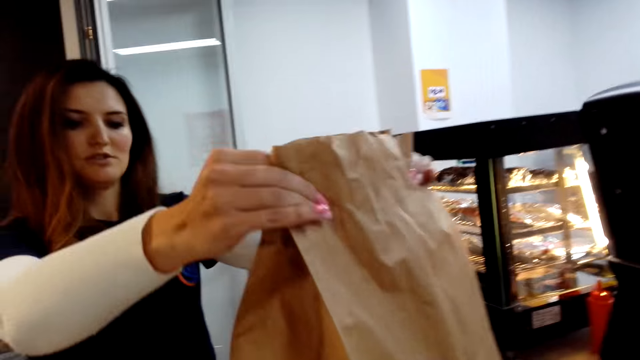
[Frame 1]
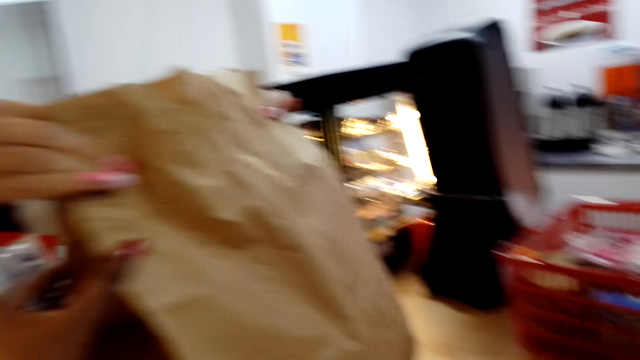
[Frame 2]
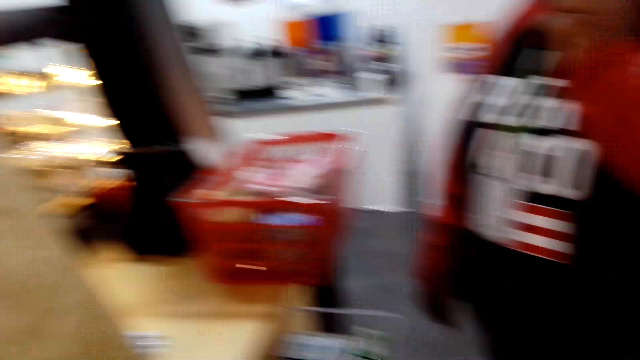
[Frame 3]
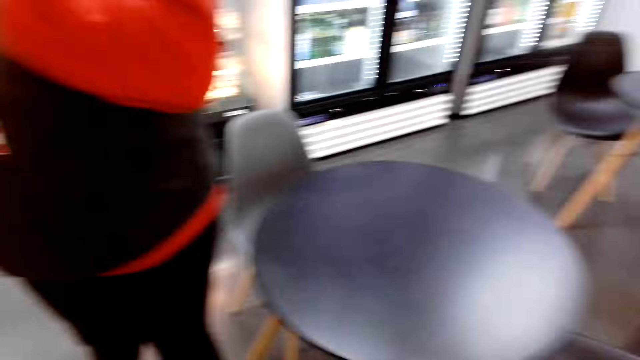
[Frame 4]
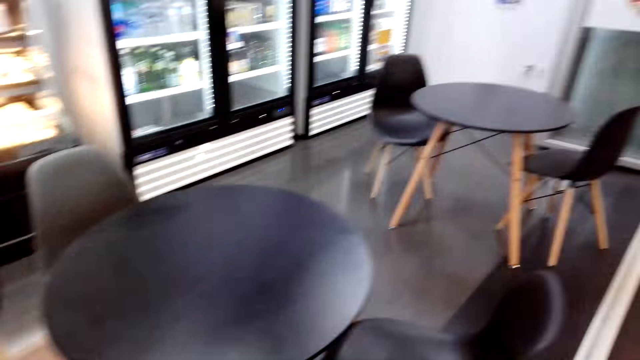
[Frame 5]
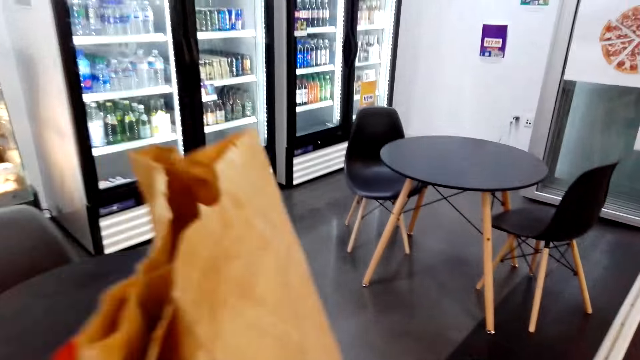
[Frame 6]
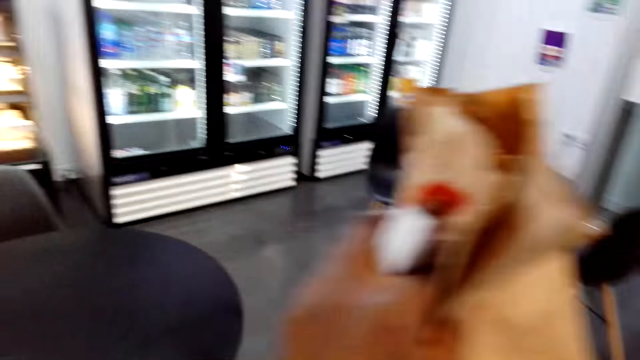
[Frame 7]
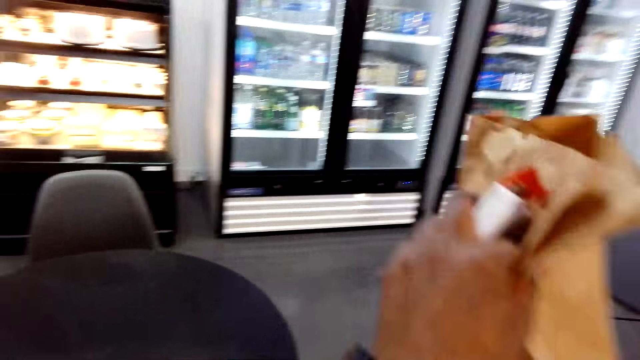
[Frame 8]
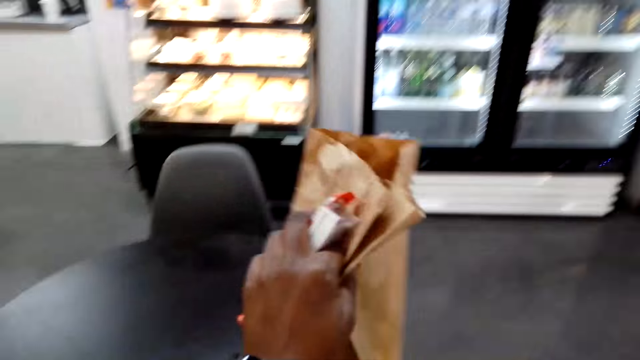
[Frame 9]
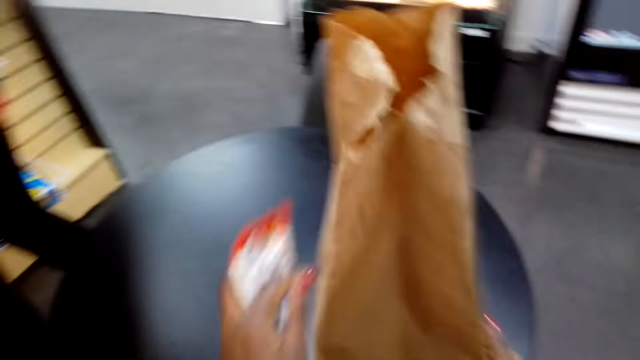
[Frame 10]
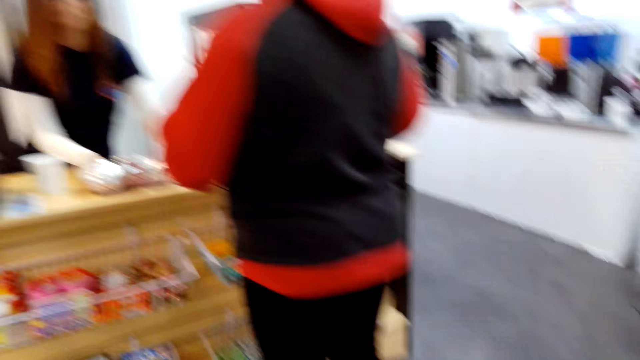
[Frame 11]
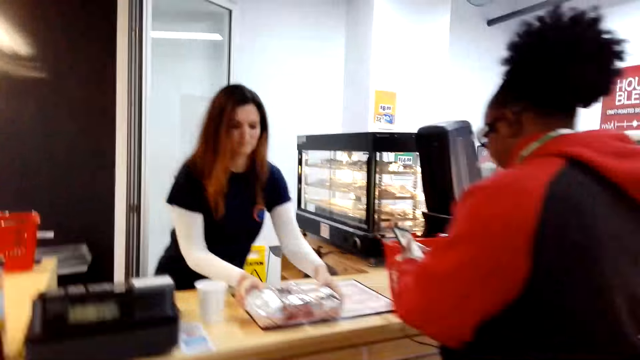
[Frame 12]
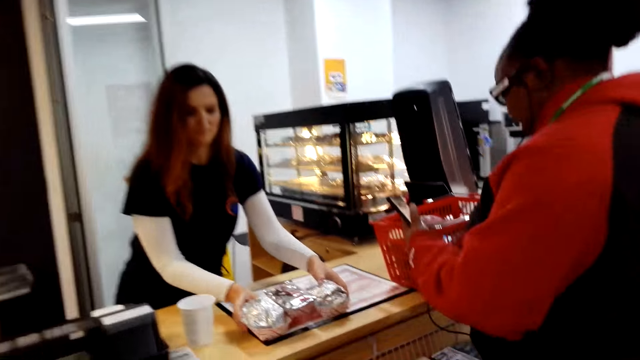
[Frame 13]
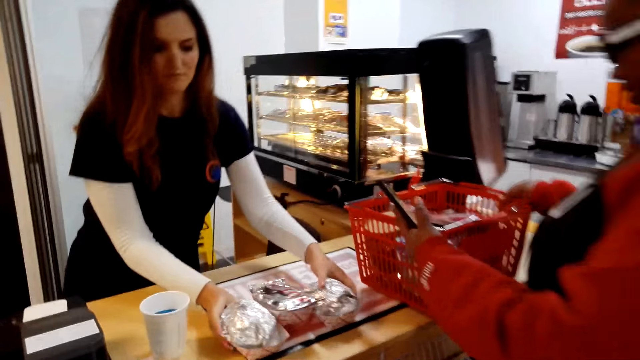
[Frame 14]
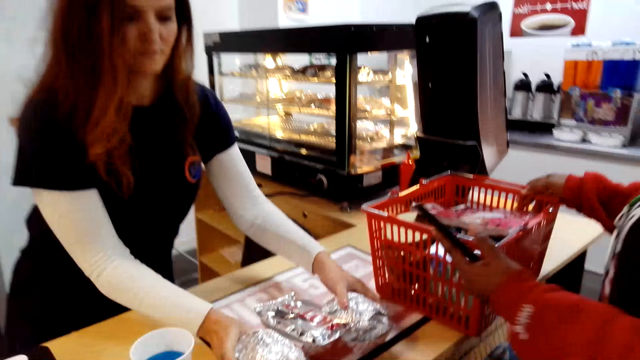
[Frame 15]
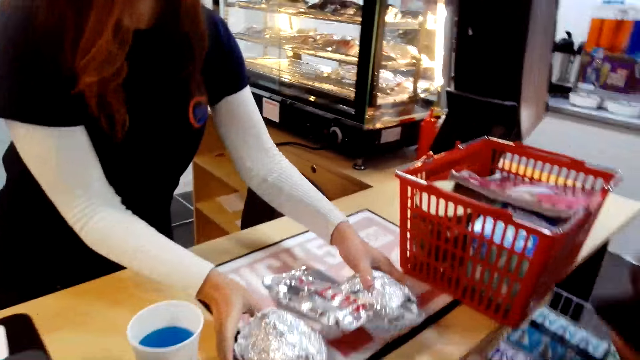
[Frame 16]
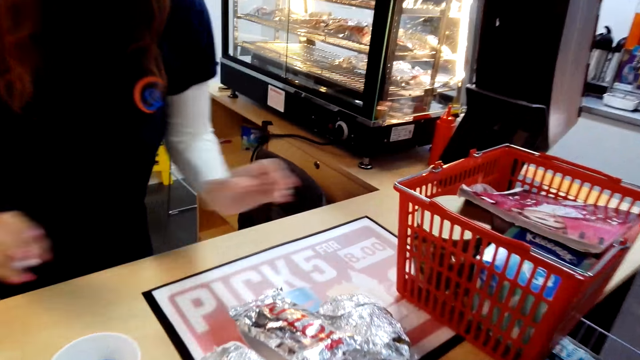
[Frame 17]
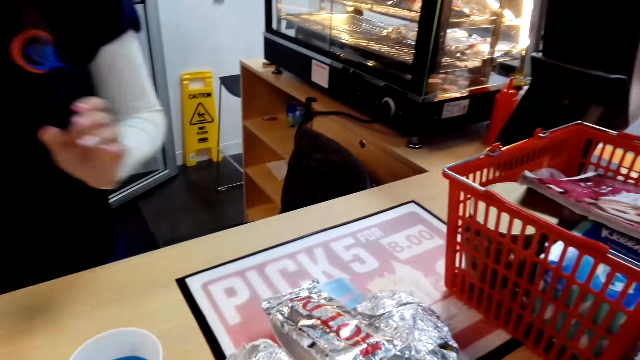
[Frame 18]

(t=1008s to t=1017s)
The cashier hands the camera wearer the shopping bag. The camera wearer carries the bag. They put the bag on. The cashier puts the shopping bag on the table. The camera wearer walks around the supermarket. A woman pushes a shopping basket.

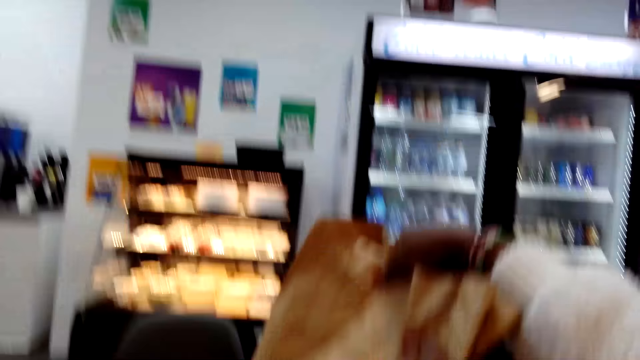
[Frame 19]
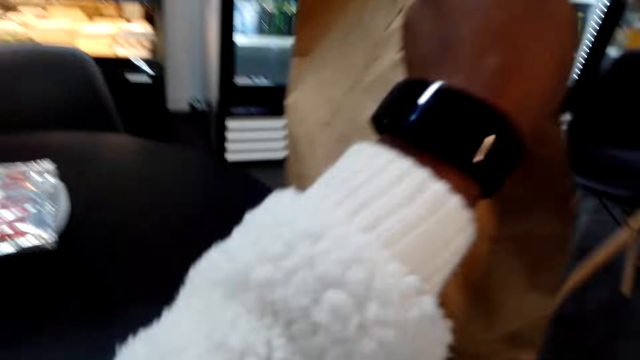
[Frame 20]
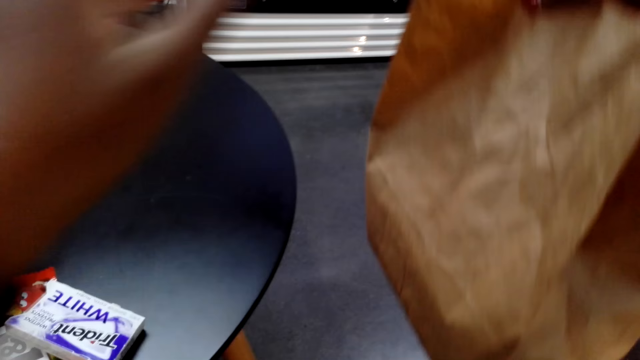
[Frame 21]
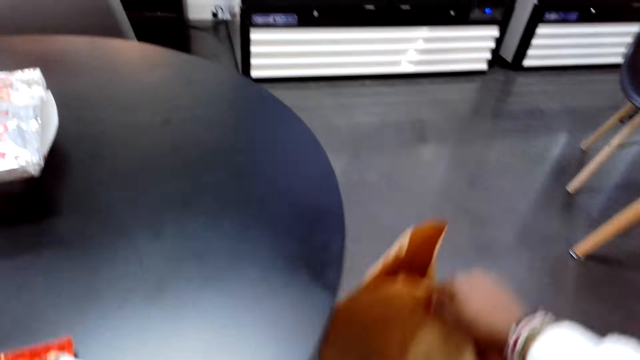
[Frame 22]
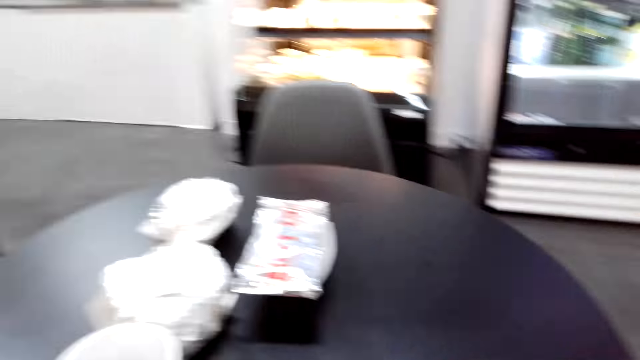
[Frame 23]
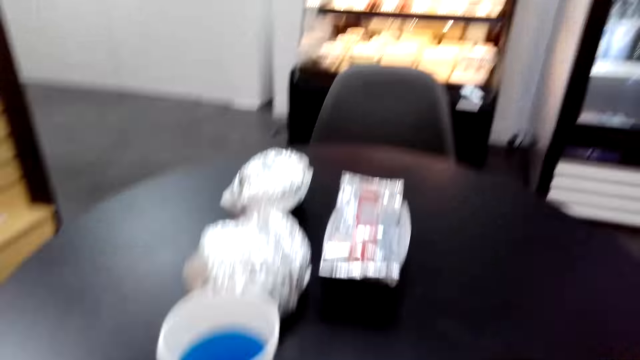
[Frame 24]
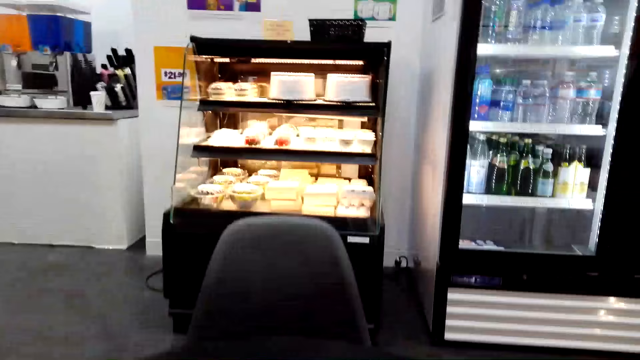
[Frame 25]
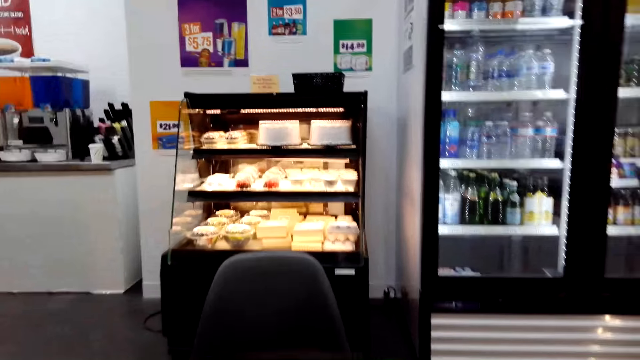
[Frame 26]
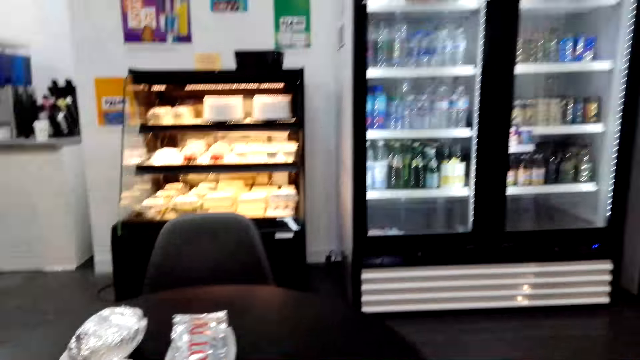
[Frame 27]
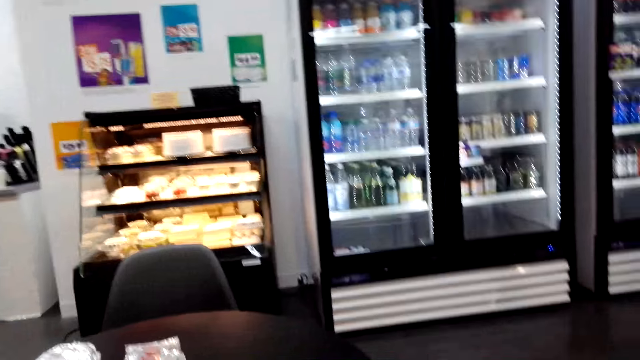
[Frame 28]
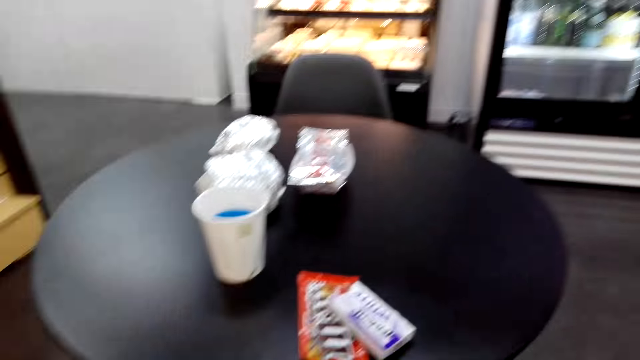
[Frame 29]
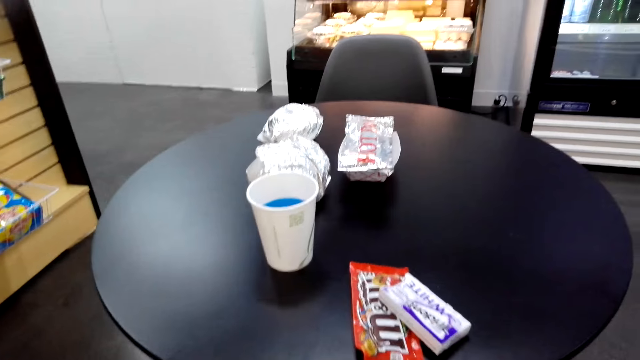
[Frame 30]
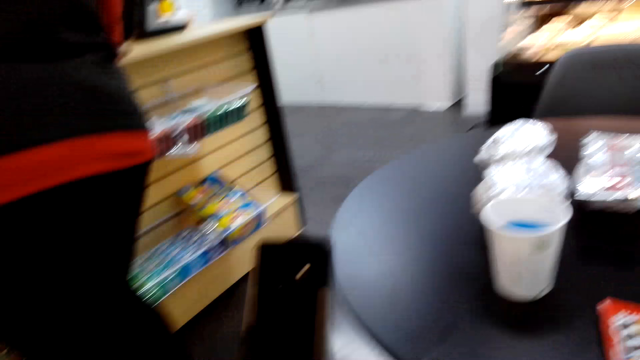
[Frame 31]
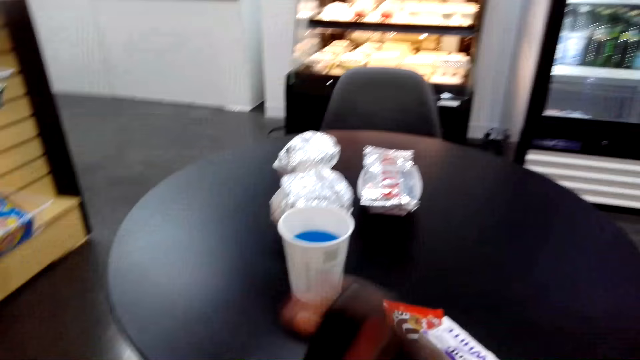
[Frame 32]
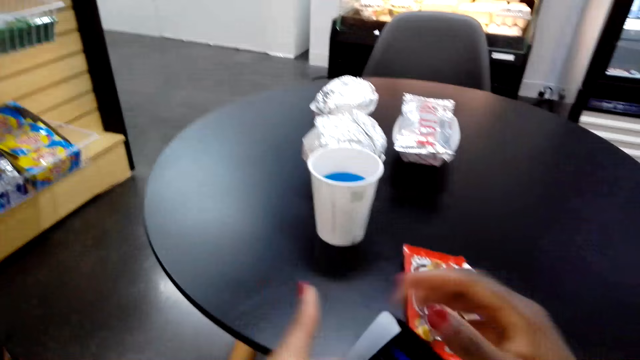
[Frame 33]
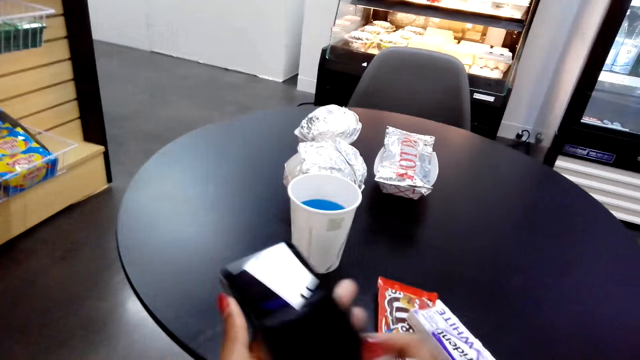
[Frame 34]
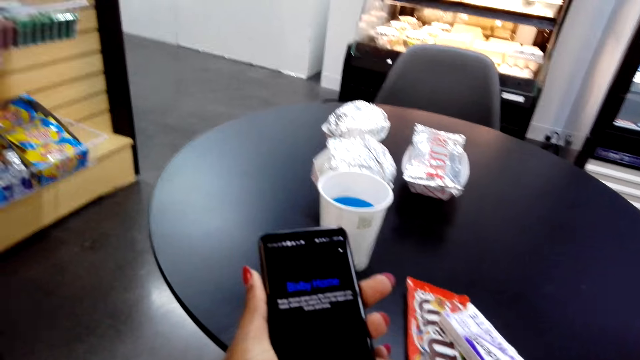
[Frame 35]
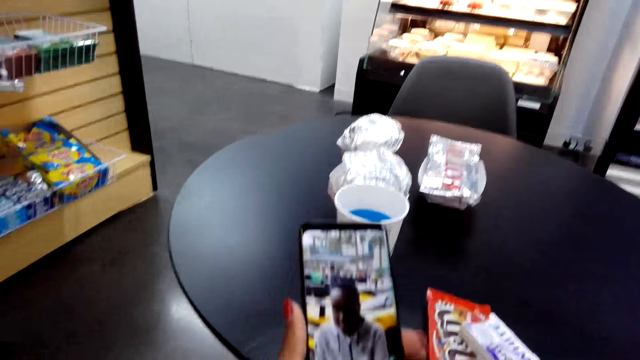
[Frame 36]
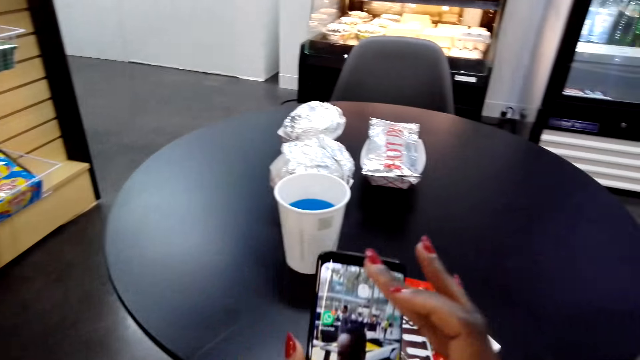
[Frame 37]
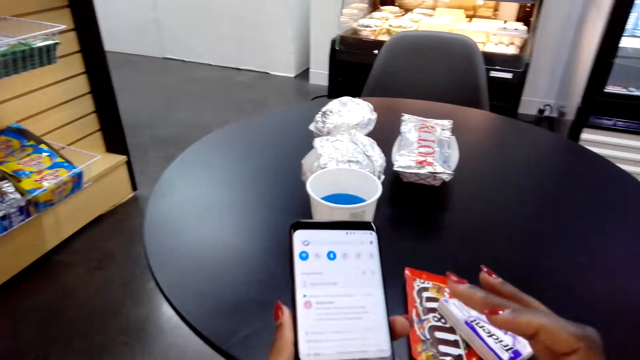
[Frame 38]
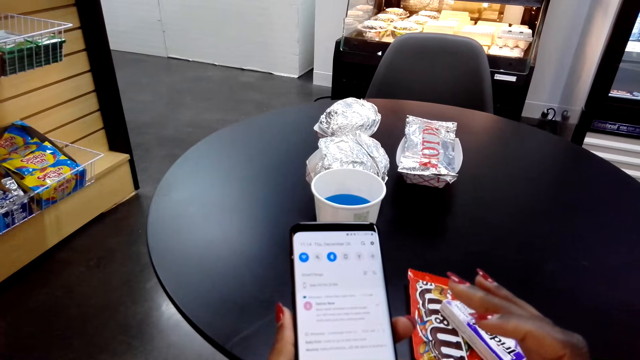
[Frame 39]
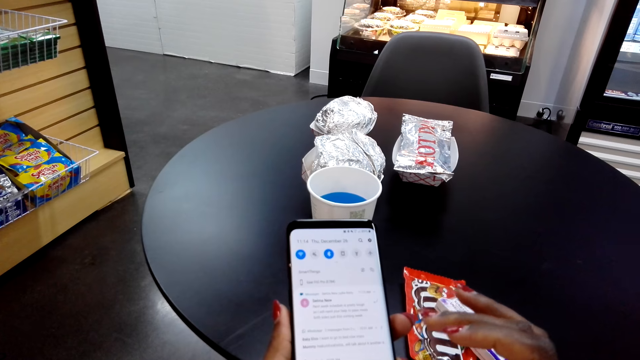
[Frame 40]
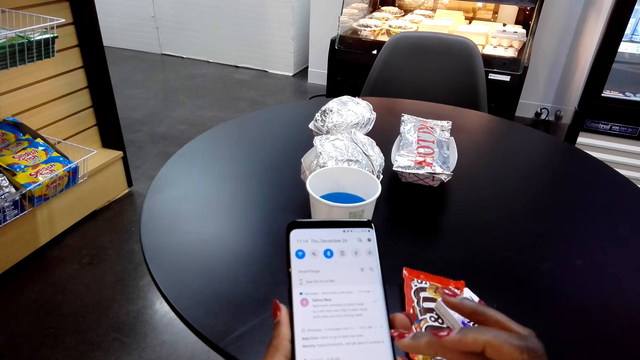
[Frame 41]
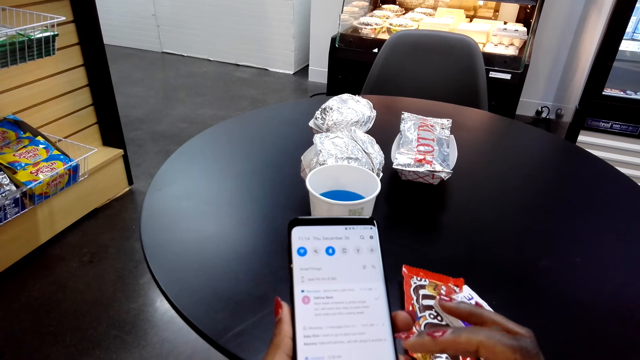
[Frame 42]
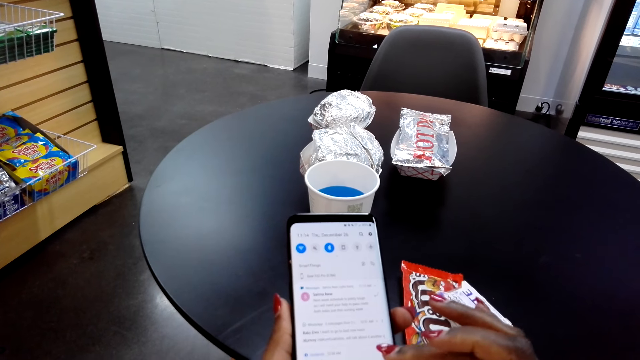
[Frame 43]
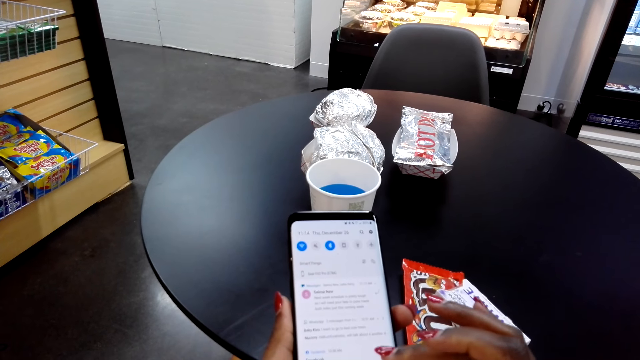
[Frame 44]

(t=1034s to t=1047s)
The camera wearer picks up a shopping bag. They put the shopping bag on the floor. They pick up a phone, hold the phone, dial the phone, and use the phone.
